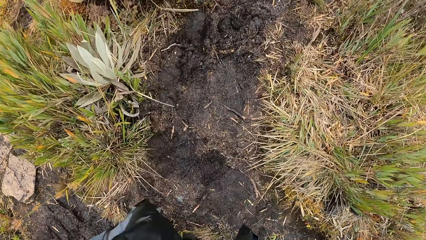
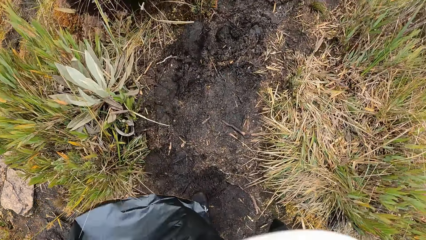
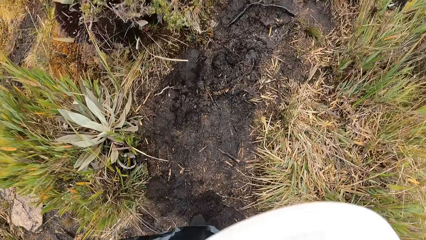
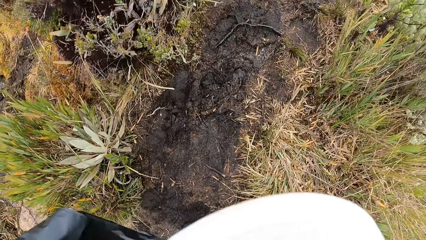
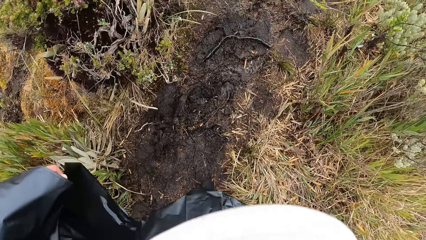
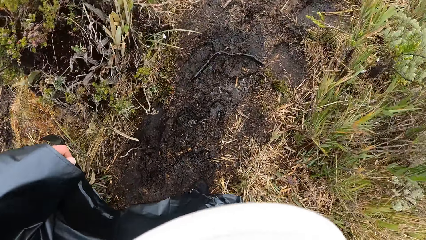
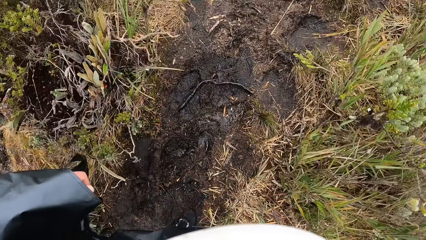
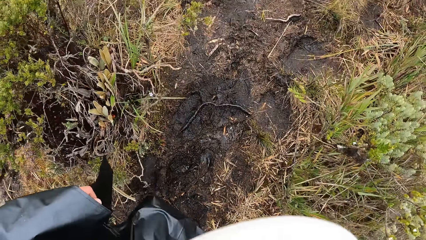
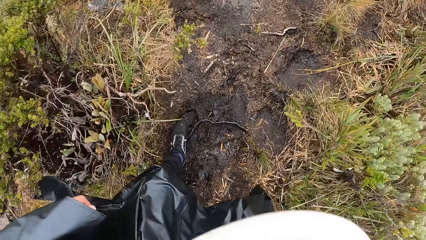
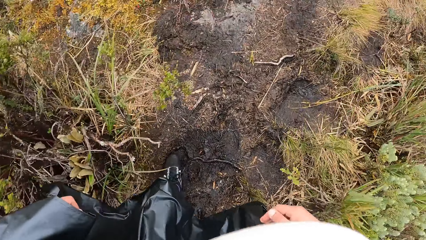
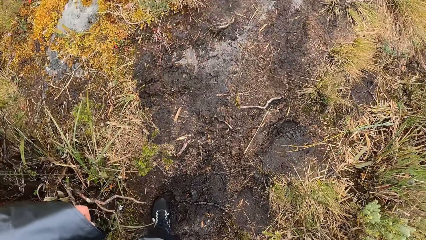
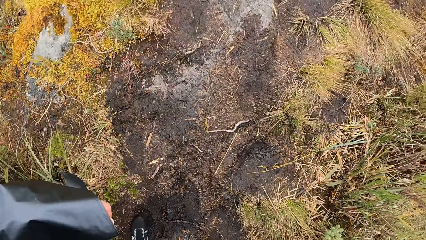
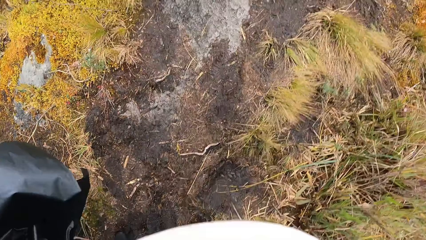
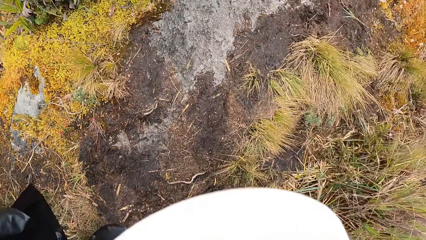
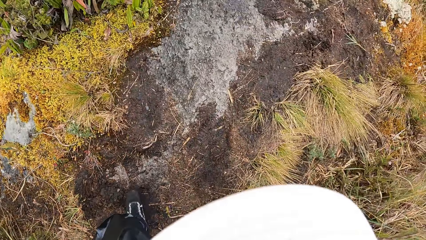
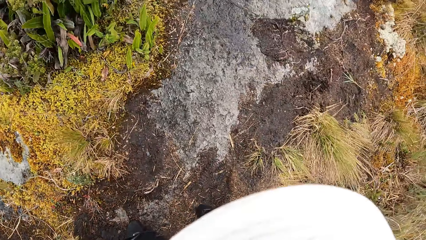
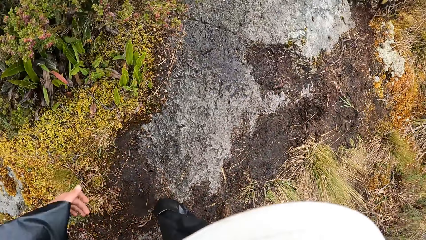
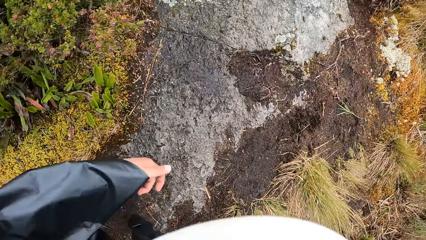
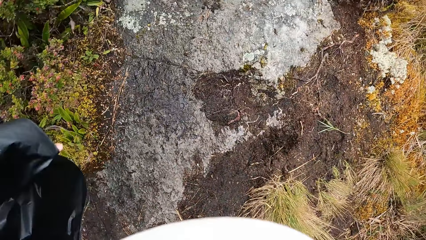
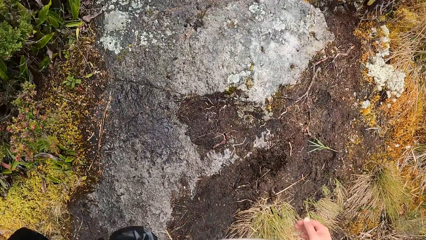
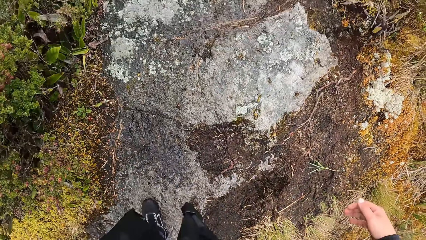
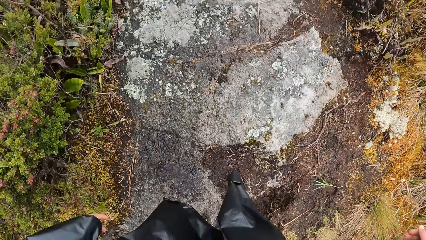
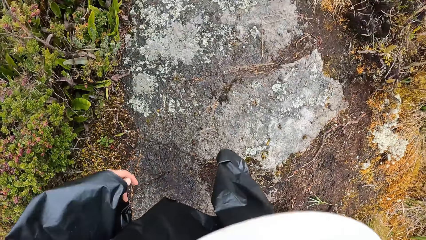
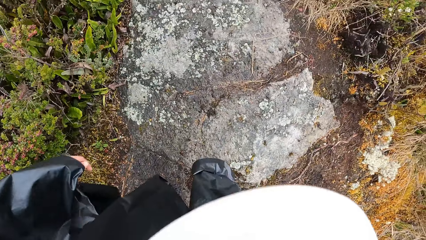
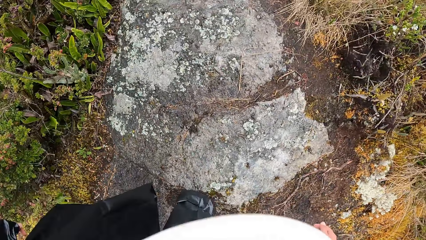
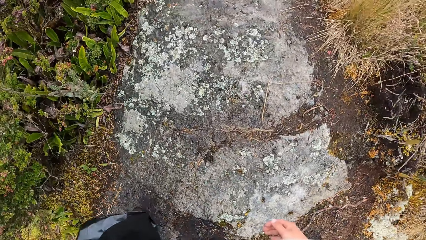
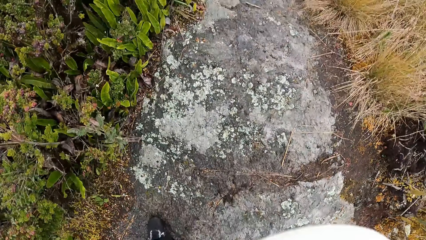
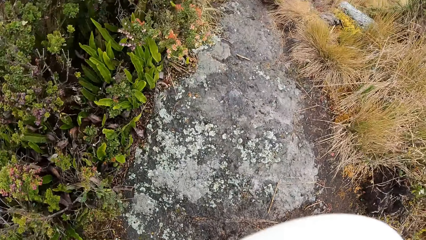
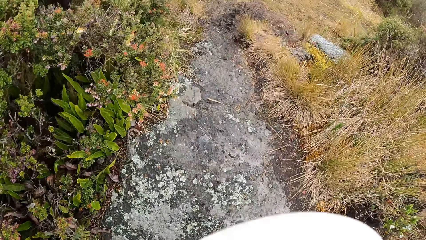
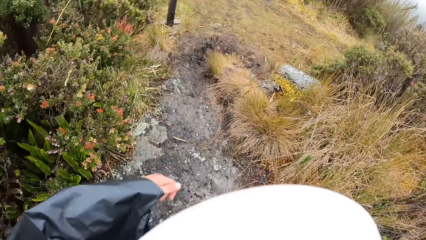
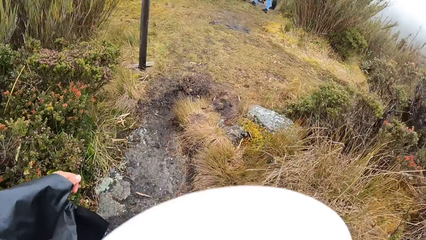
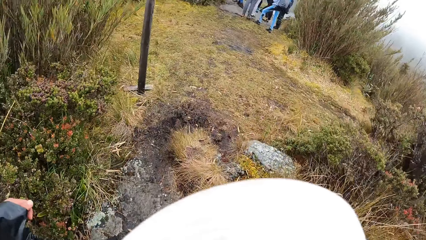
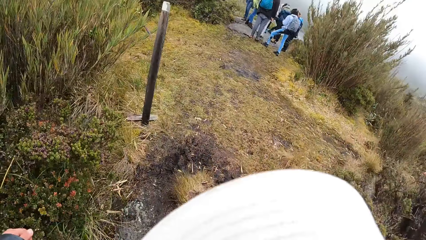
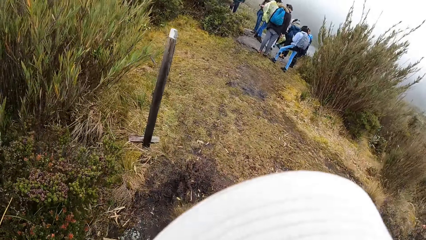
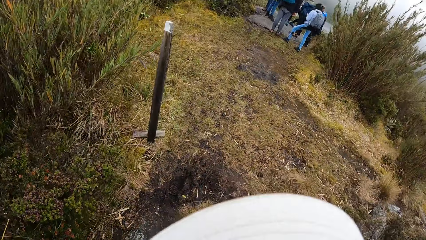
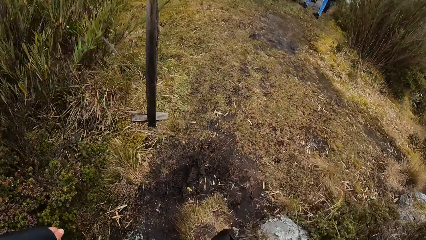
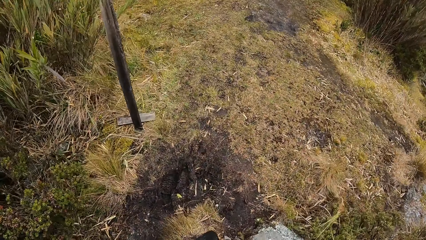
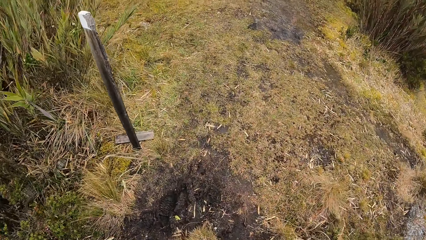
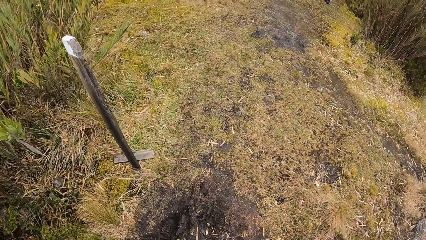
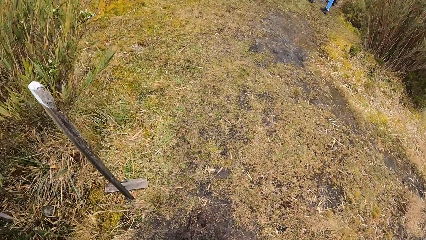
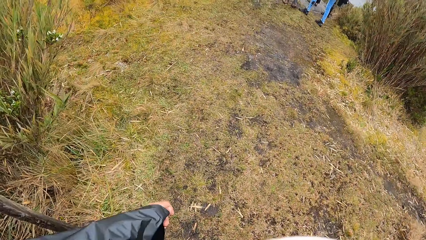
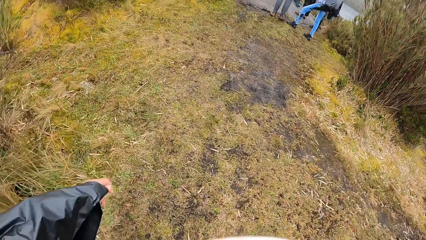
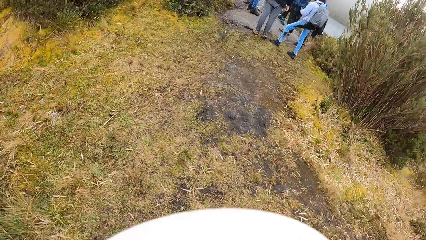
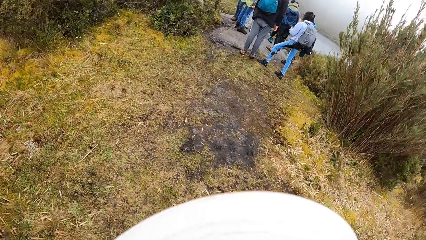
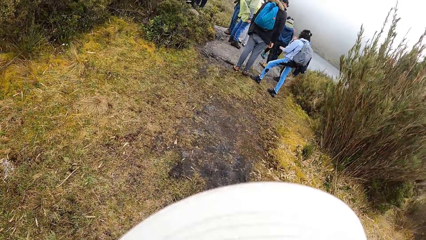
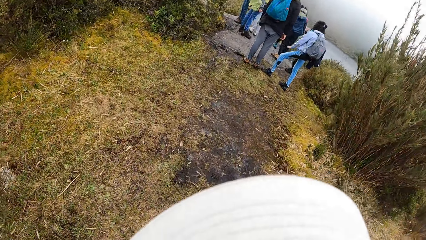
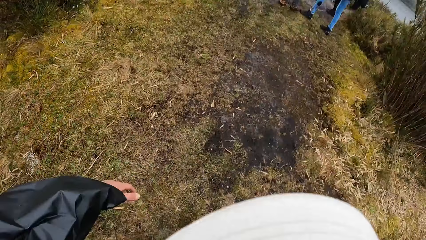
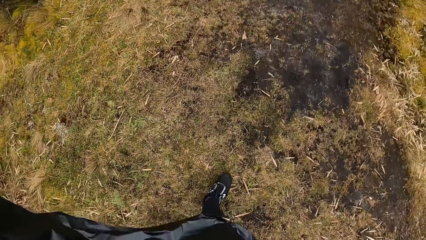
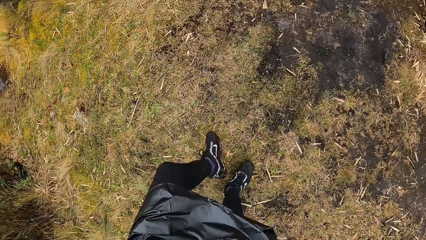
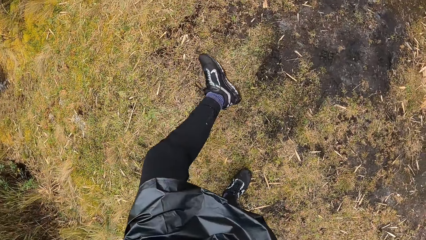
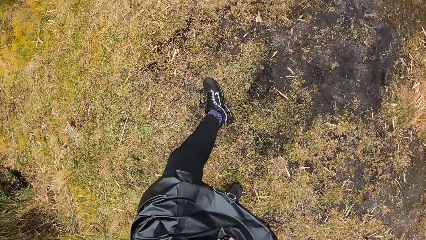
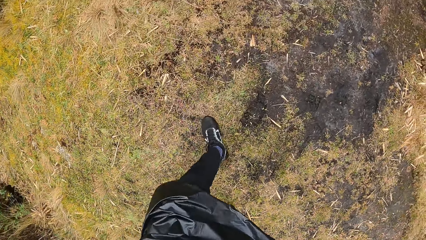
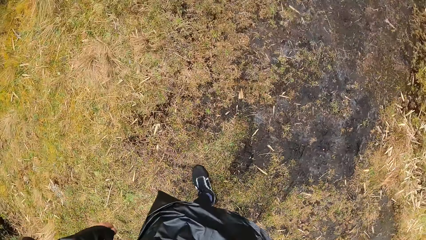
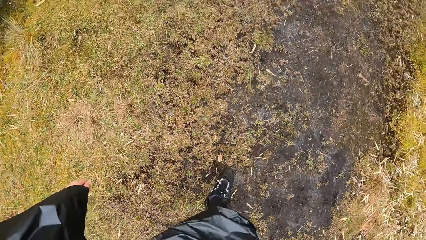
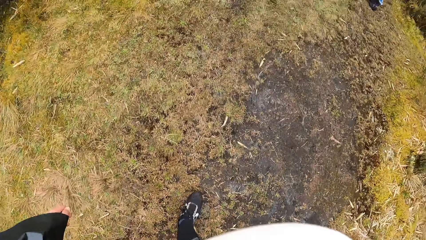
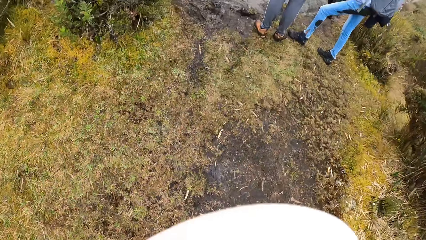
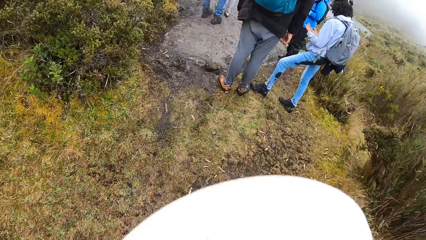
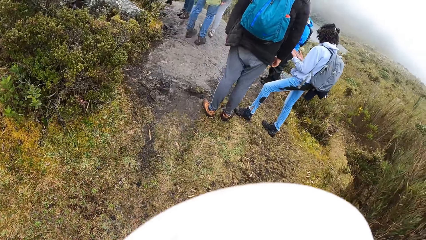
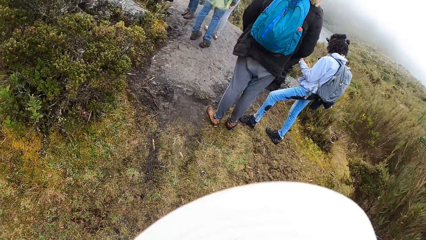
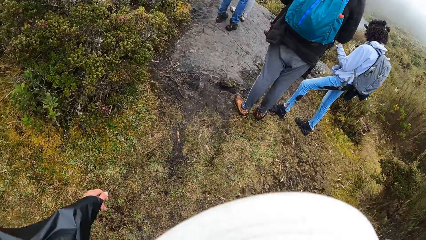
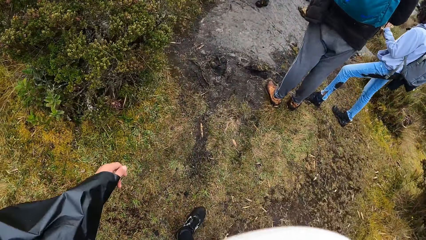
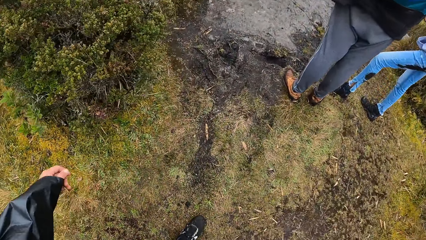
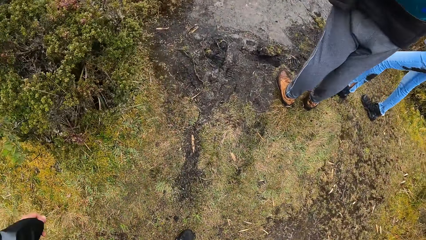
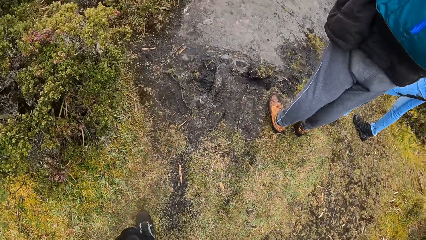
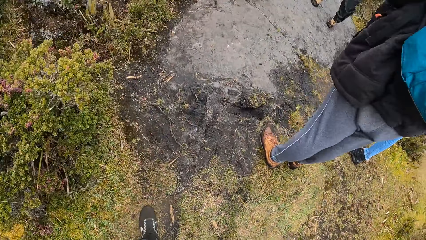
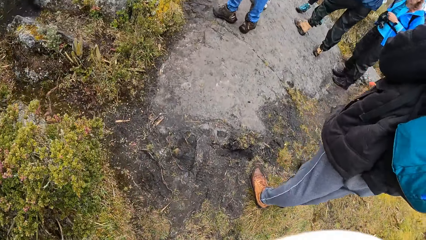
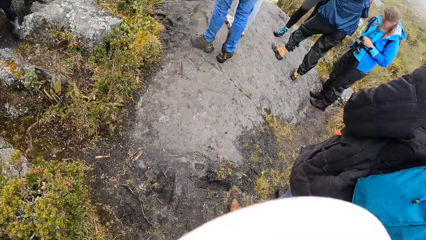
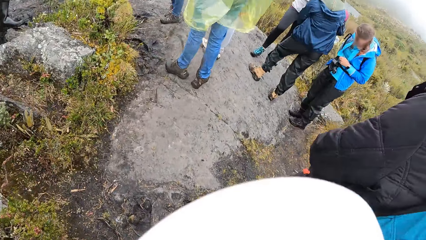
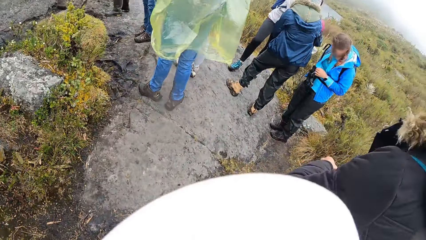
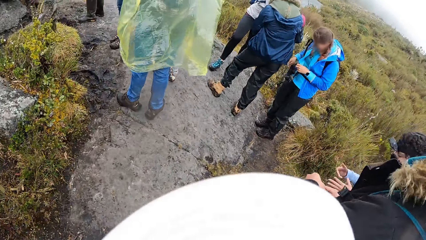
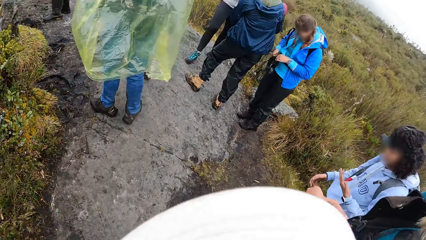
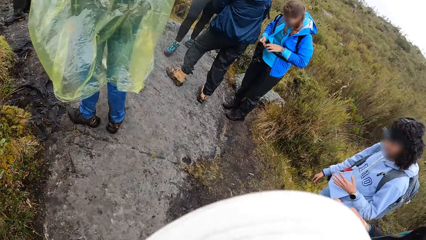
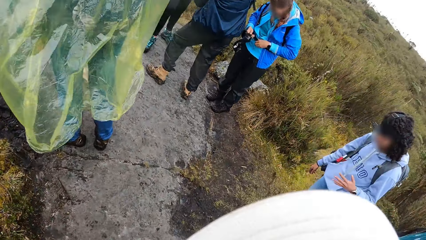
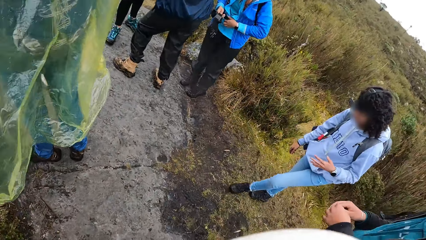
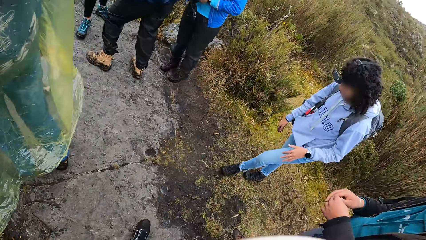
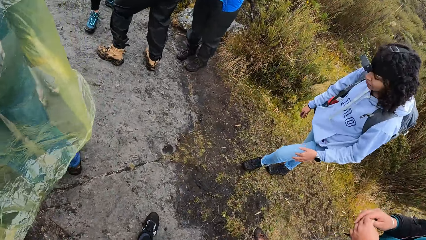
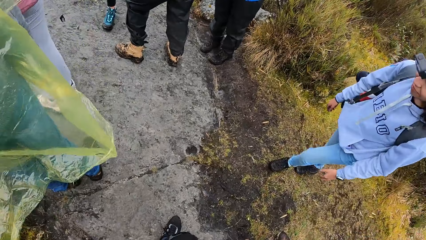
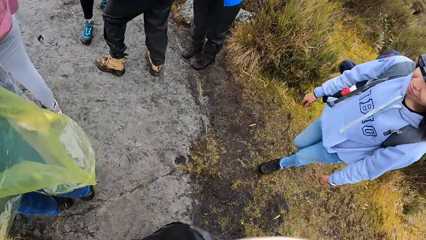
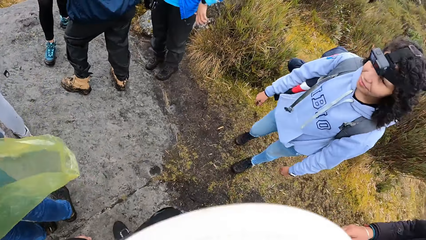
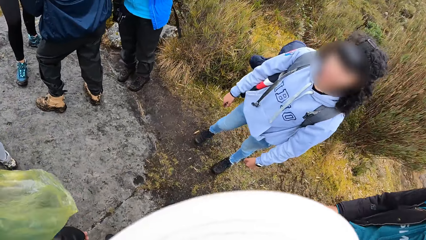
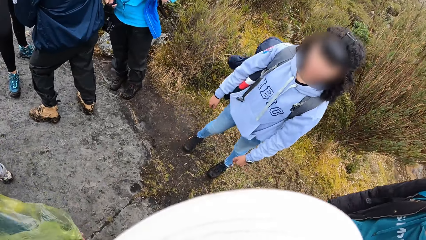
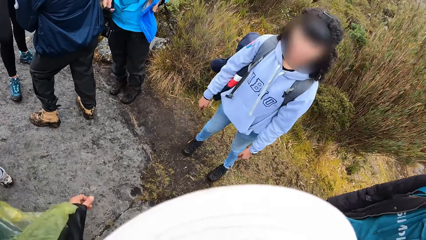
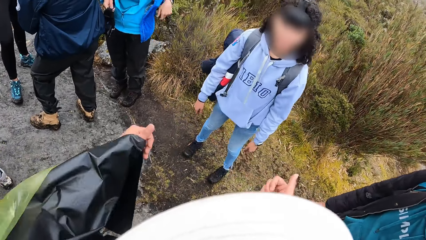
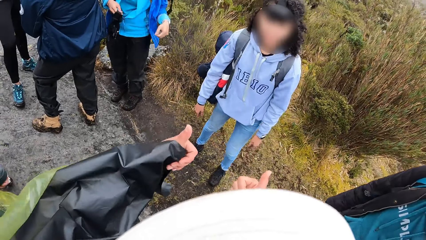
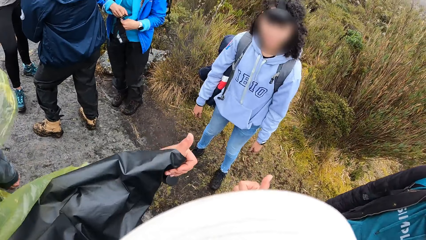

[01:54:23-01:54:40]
The camera wearer looks at the vegetation. They walk on the mud. They look on the ground. They move the left hand. They look at the post. They lift the left leg. A woman holds a camera with both hands. The woman removes her left hand from a backpack on her back. The camera wearer interacts with another woman. They look at the other woman.
